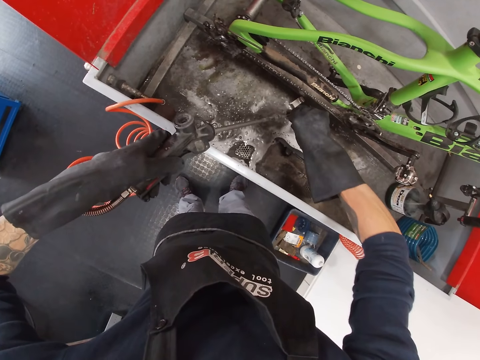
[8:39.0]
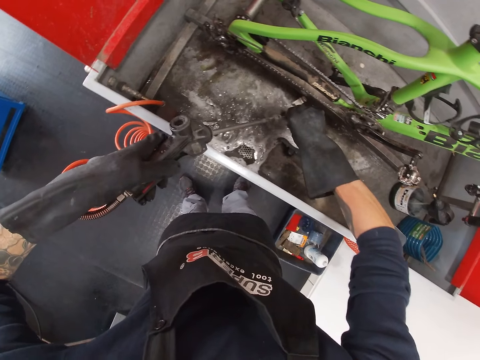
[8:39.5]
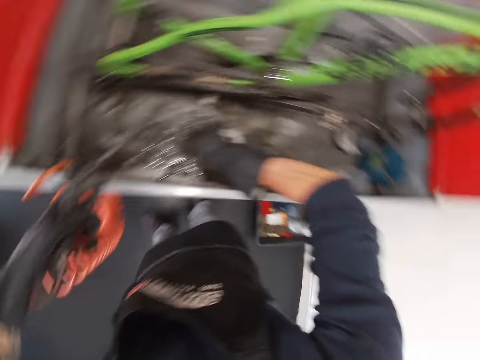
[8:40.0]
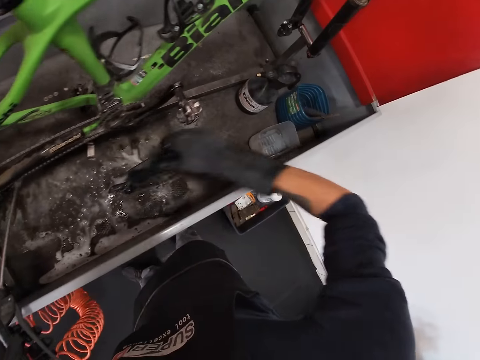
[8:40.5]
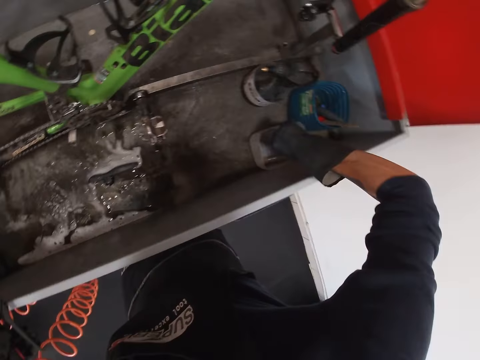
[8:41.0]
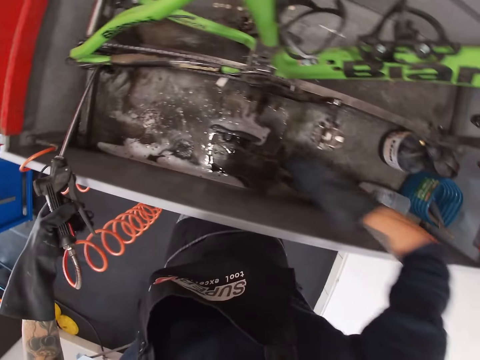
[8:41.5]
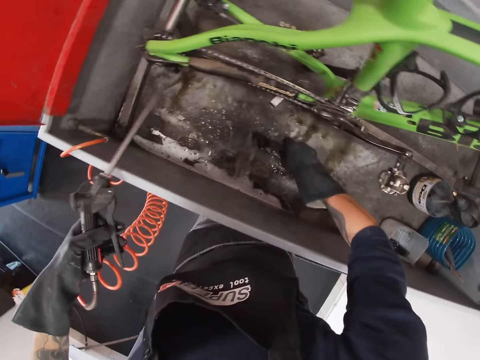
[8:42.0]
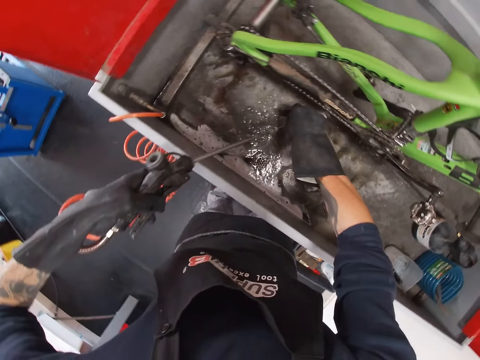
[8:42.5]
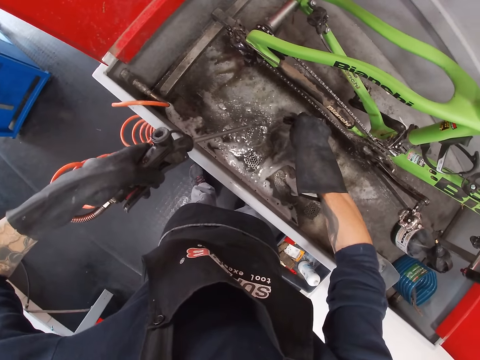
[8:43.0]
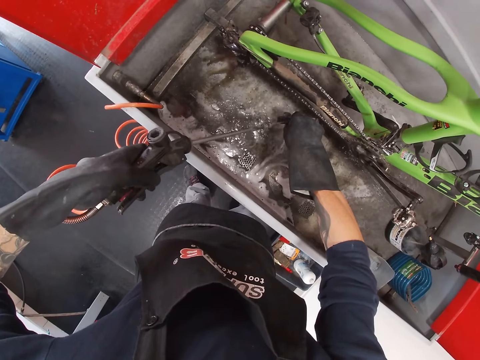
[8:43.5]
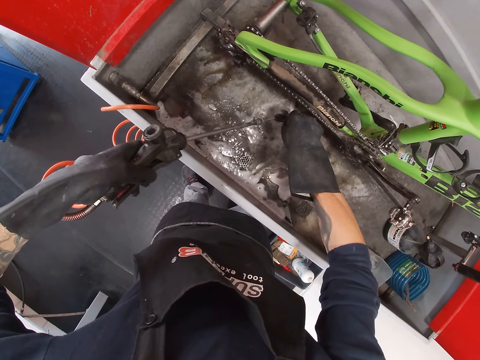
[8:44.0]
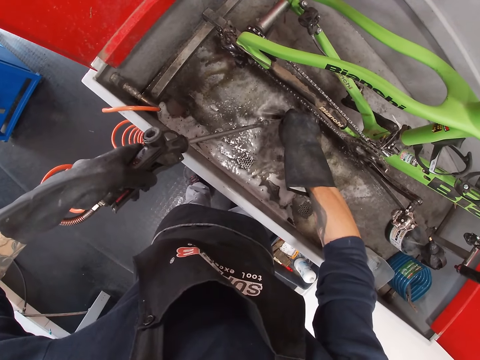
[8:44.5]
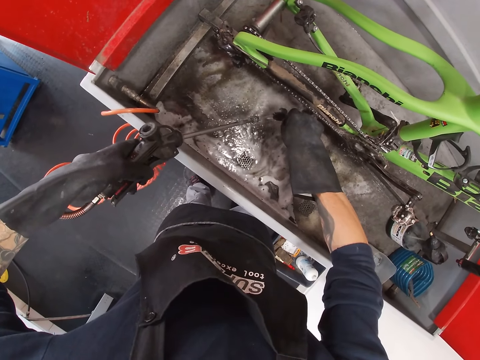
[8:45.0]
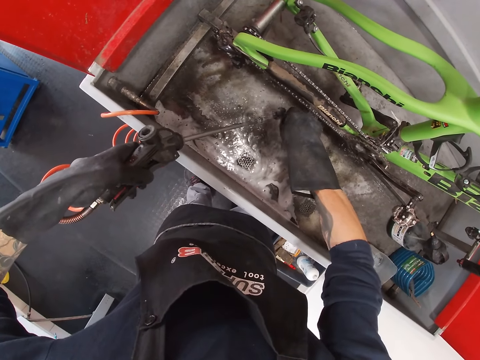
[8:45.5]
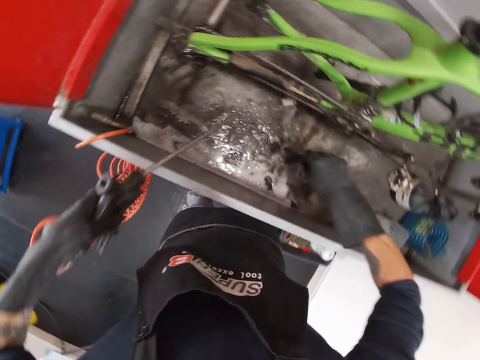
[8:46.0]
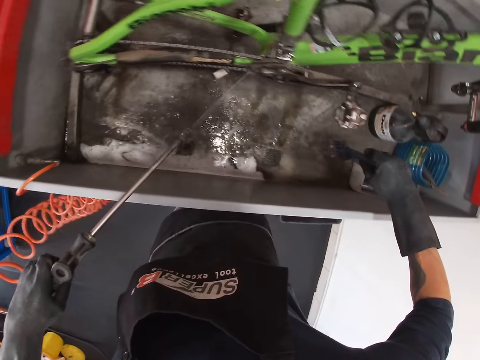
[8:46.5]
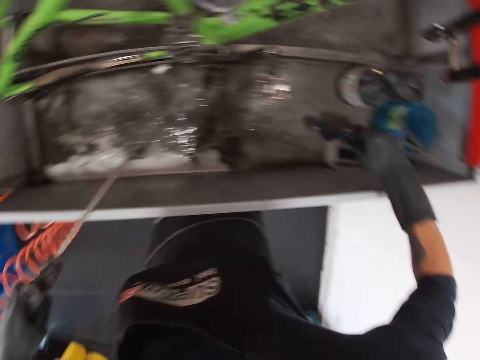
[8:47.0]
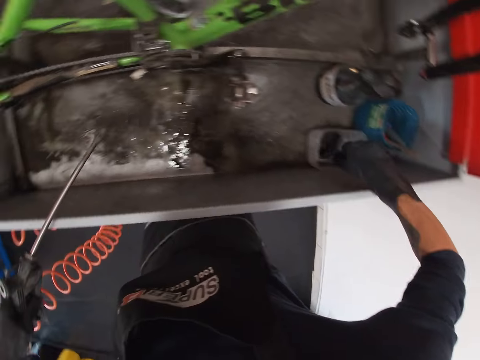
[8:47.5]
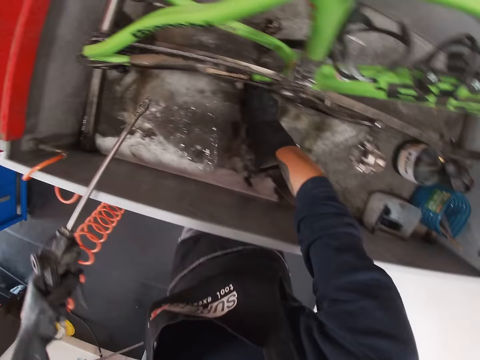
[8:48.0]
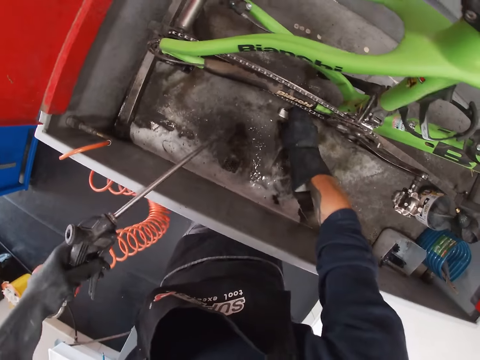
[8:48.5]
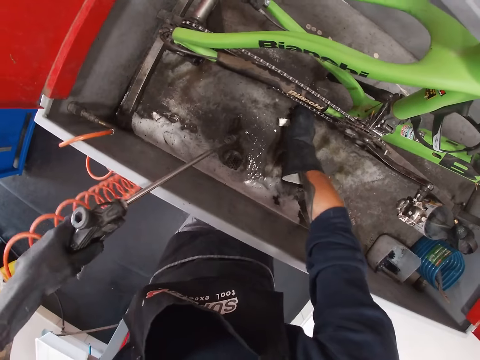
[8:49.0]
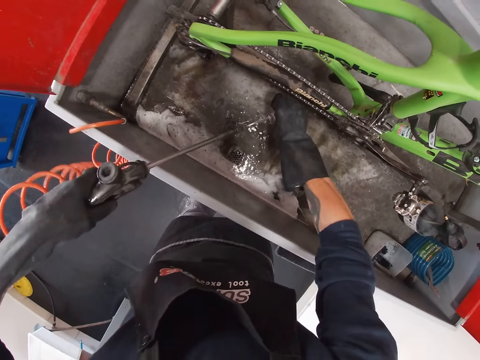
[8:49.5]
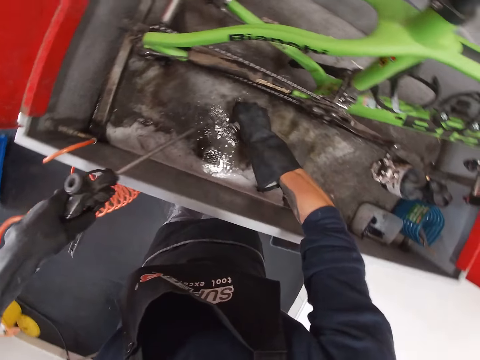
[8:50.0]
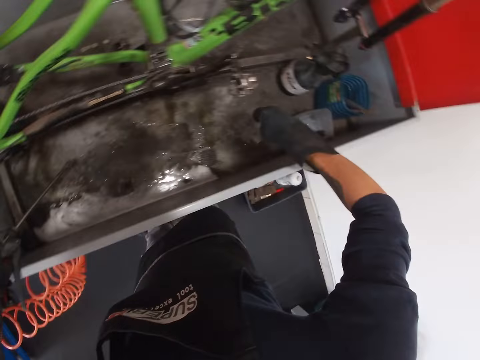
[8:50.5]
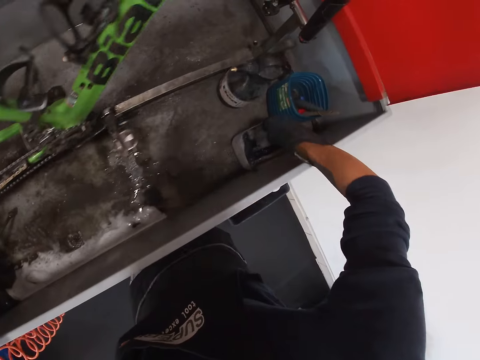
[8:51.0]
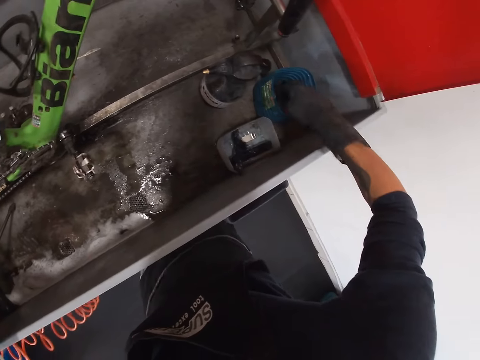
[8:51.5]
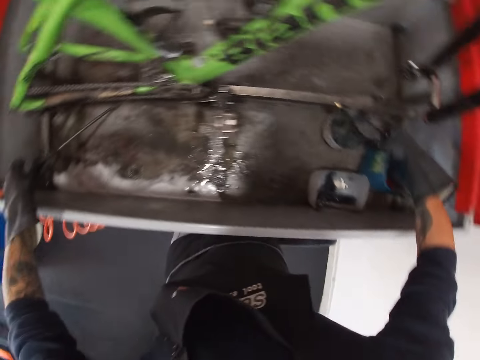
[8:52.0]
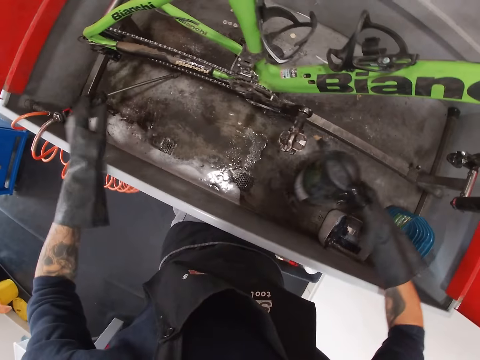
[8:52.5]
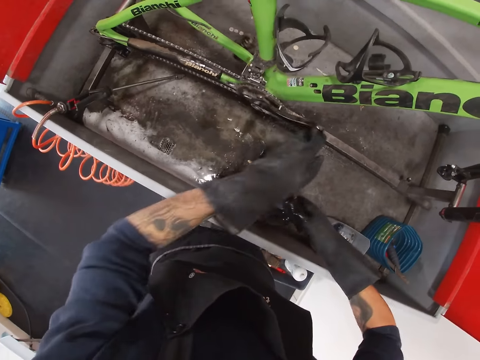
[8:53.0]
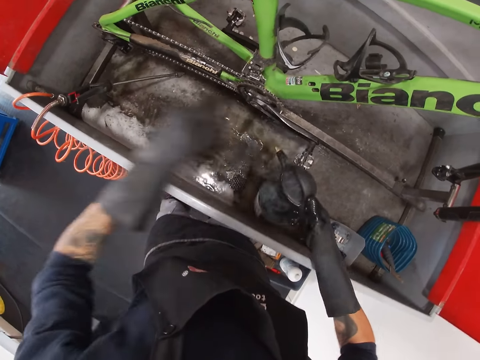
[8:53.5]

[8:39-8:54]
The camera wearer drops the chain cleaning device in the plastic container with his right hand. He picks up the cover of the chain cleaning device from the bicycle wash with his right hand. He sprays the cover of the chain cleaning device with the jet spray gun in his left hand. He washes the shaft. He drops the cover of the chain cleaning device in the plastic container with his right hand. He picks up the chain keeper from the bicycle wash with his right hand. He sprays the chain keeper with the jet spray gun in his left hand. He drops the chain keeper in the plastic container with his right hand. He picks up the bike cleaner from the bicycle wash with his right hand. He adjusts the bicycle pedal with his left hand.

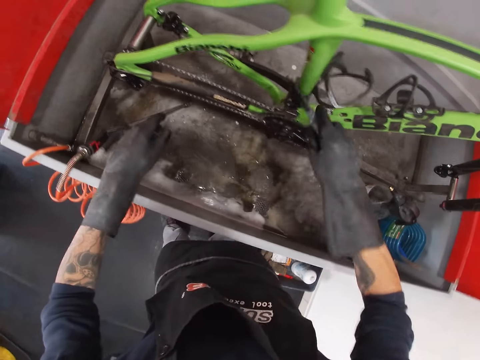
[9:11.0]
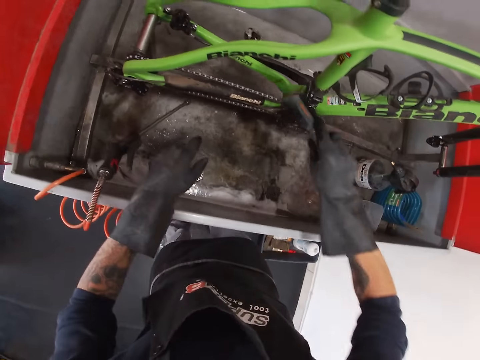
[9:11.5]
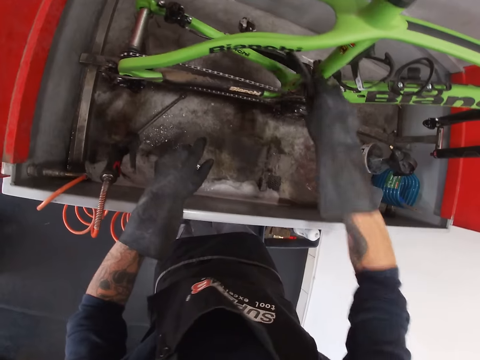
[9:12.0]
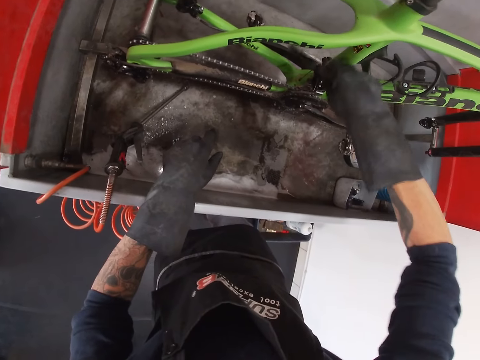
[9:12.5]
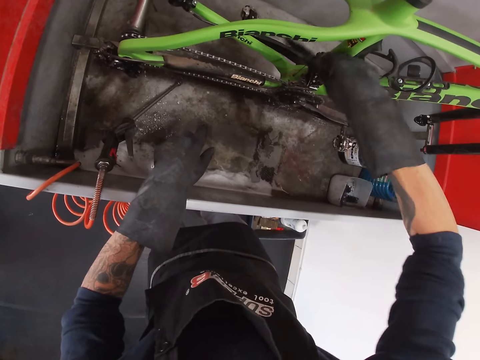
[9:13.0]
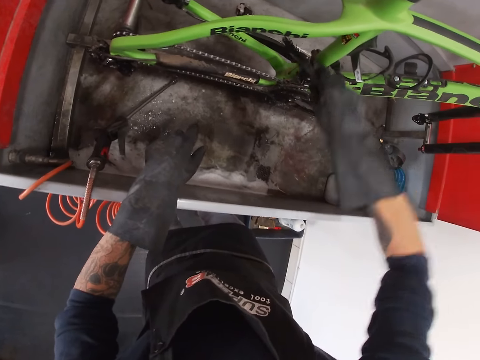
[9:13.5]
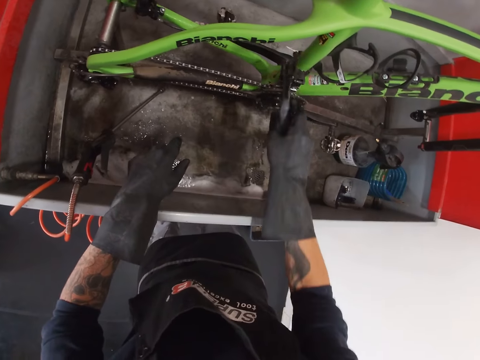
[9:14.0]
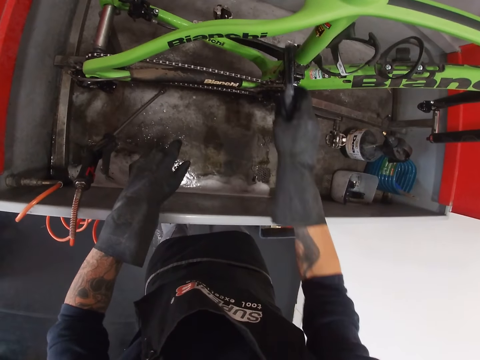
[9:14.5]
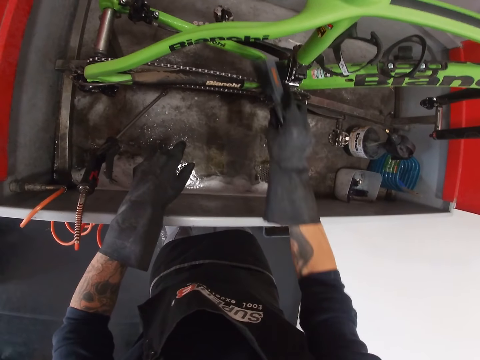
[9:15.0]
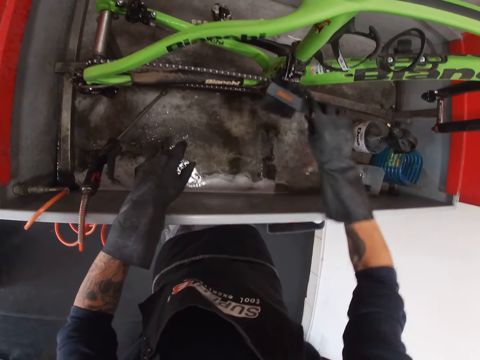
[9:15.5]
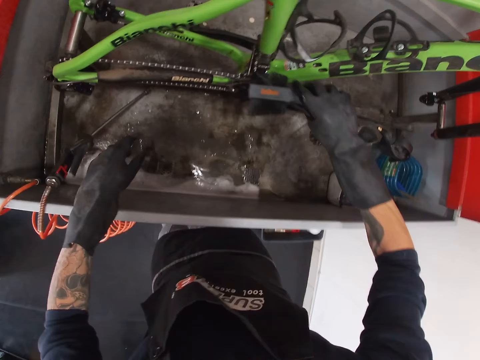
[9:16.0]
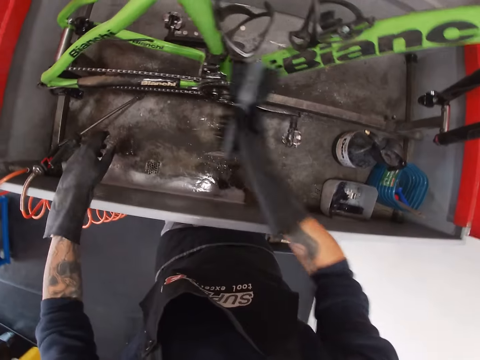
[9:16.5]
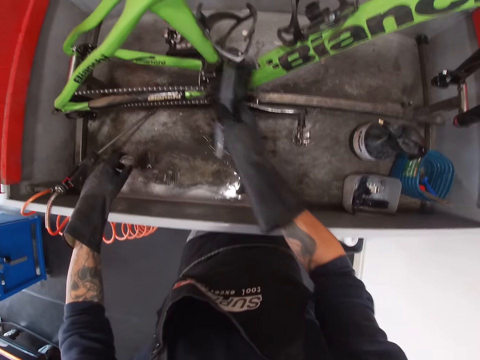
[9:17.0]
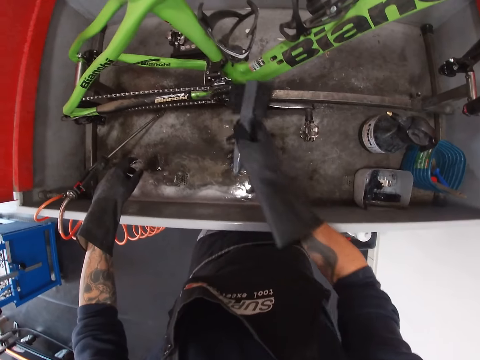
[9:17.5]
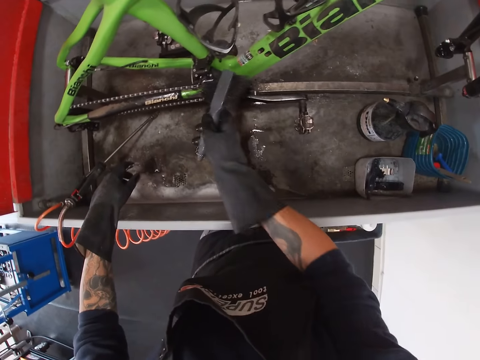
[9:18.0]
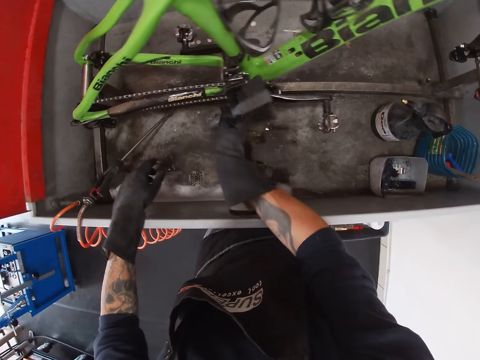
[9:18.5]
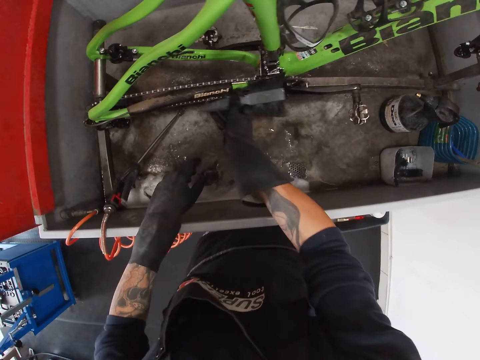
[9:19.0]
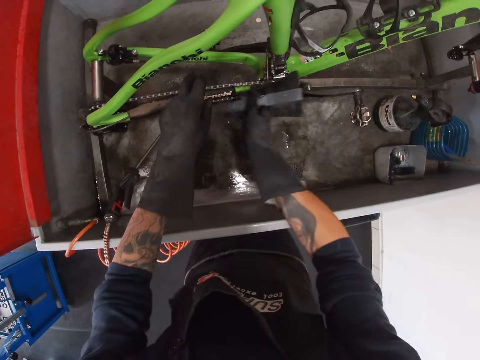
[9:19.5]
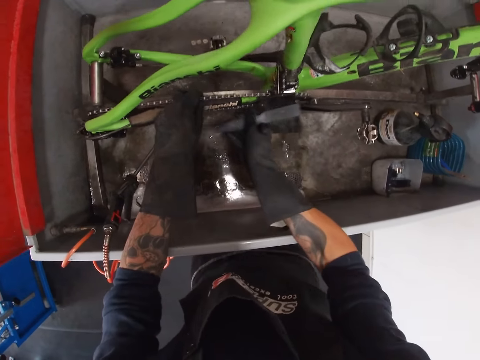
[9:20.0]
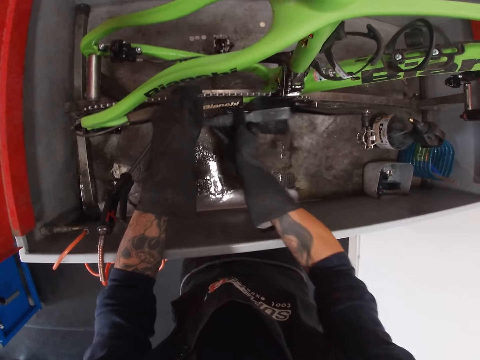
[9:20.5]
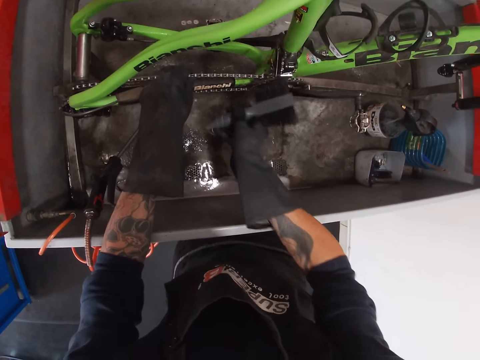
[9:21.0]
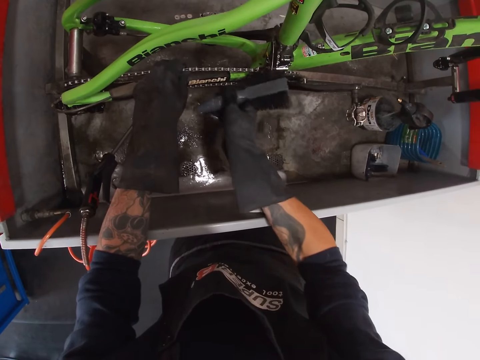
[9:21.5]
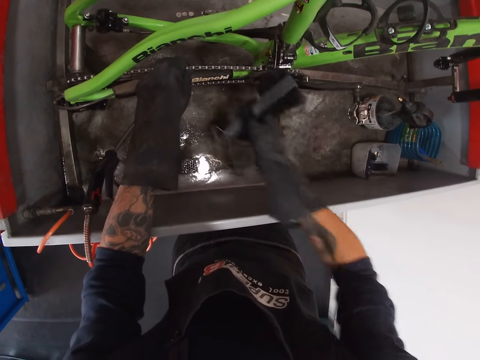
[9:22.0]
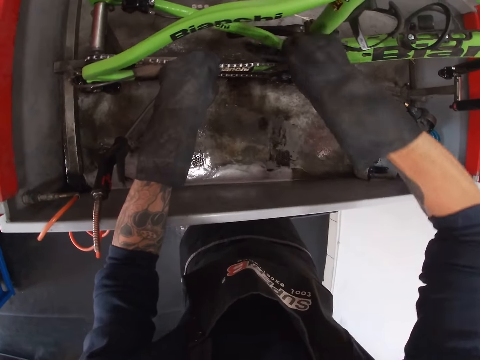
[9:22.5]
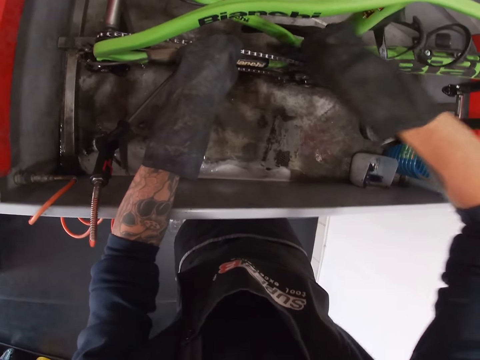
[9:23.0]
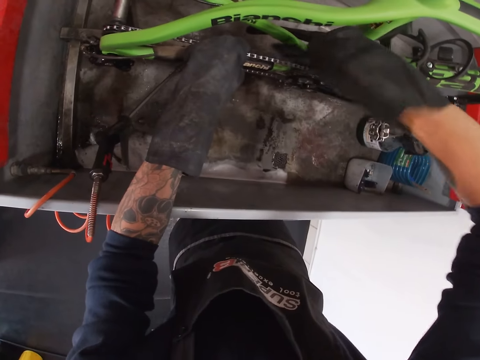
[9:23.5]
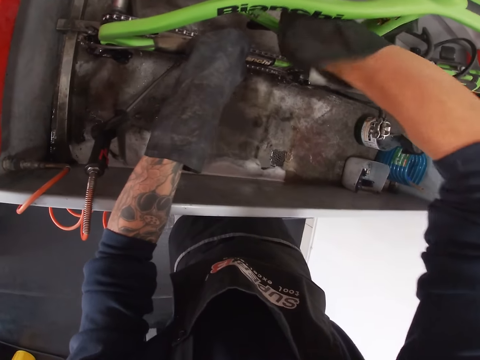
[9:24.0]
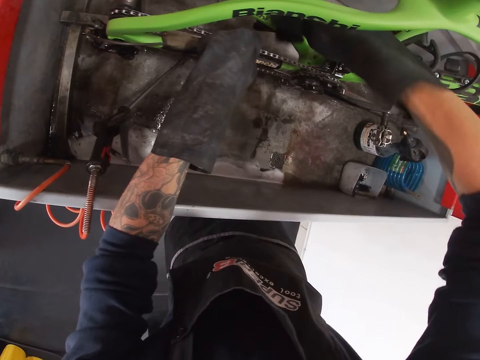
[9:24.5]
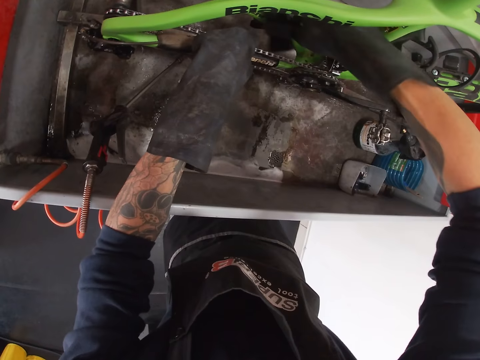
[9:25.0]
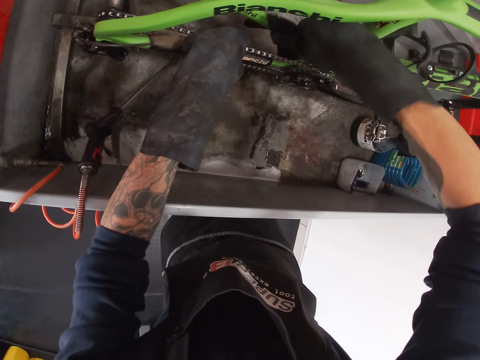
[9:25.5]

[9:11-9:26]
The camera wearer brushes the front derailleur with the brush in his right hand. He holds the chain and washes the front derailleur.
